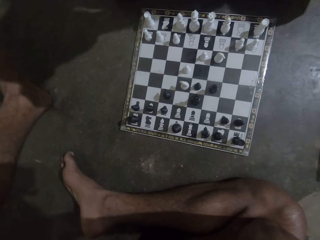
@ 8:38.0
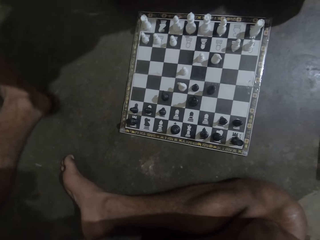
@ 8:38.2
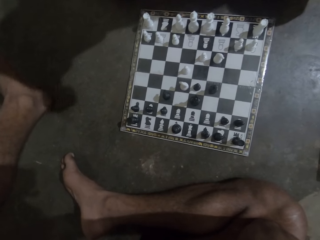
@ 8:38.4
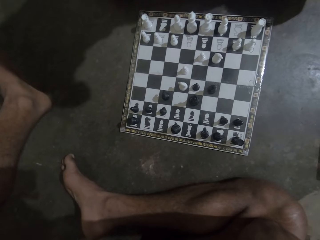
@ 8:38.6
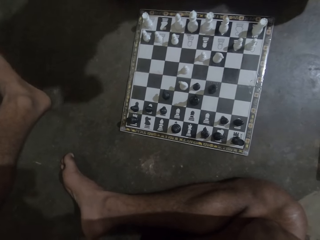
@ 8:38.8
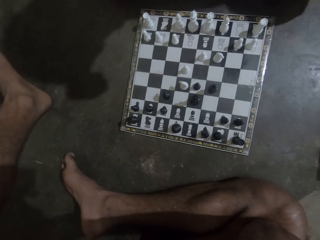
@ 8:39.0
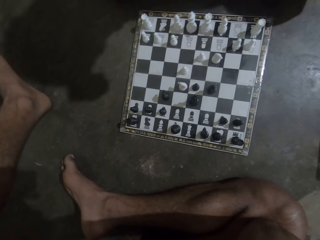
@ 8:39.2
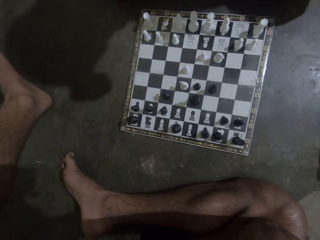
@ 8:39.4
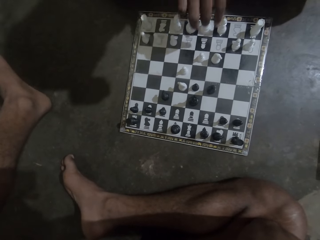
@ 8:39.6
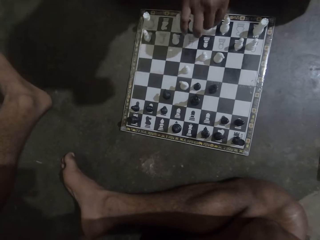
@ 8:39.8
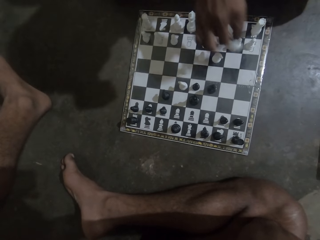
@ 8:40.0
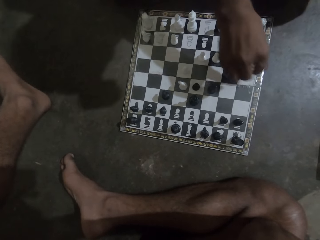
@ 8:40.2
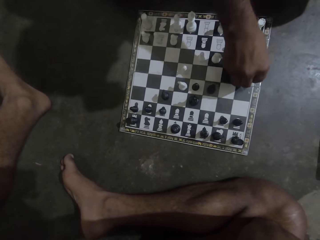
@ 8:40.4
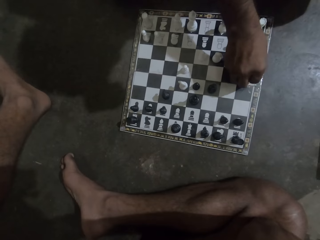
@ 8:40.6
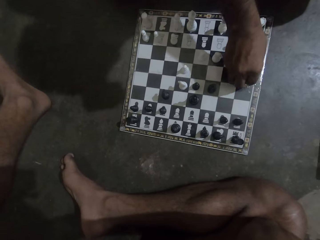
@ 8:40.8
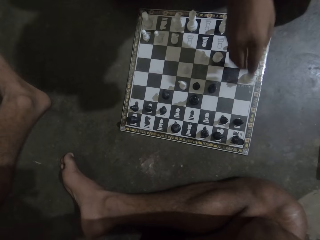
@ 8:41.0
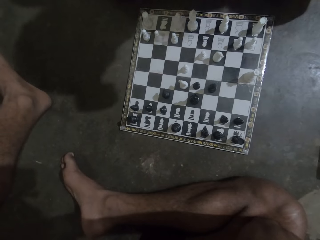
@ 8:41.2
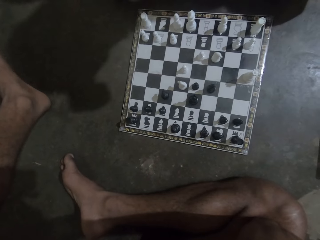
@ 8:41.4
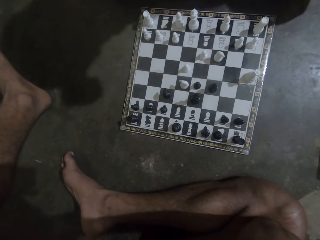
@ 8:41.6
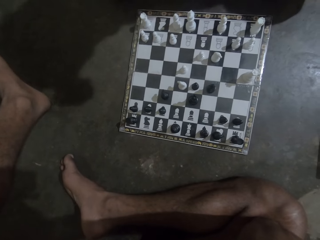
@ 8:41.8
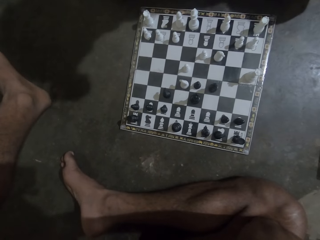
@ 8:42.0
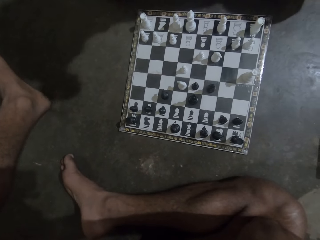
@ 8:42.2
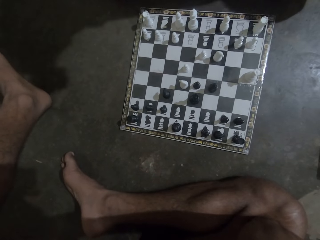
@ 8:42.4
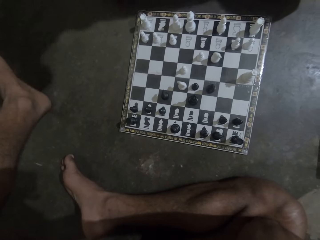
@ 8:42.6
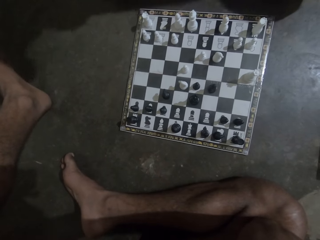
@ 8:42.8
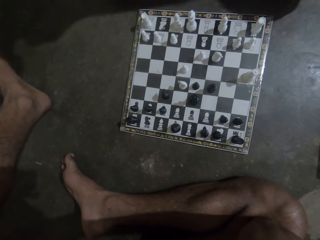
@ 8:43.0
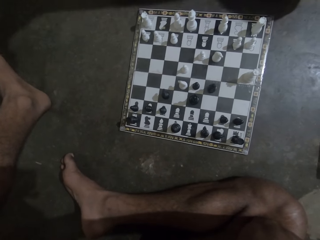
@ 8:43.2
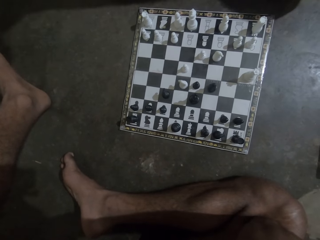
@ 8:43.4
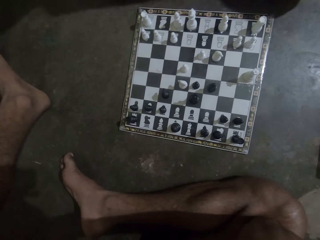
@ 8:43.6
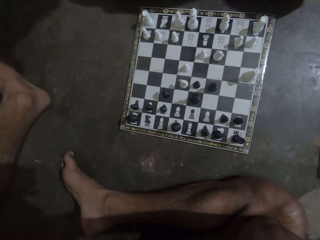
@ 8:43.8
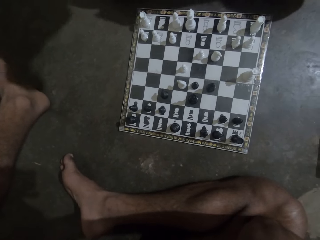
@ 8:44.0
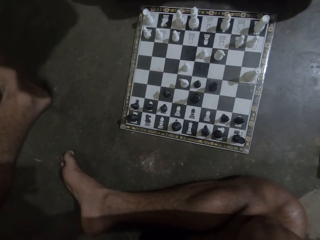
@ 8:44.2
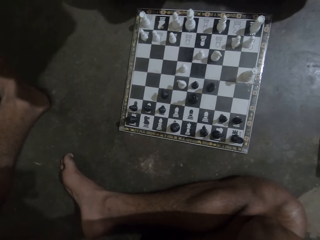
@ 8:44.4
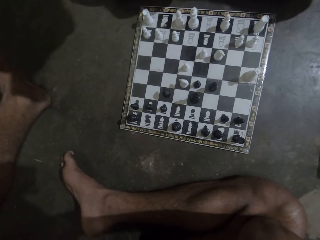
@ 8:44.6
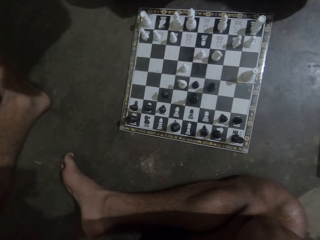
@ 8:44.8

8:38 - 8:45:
A person makes a move on the chess board.

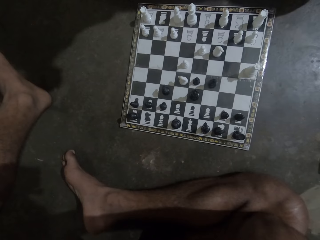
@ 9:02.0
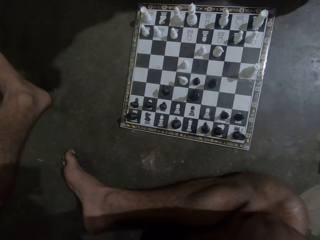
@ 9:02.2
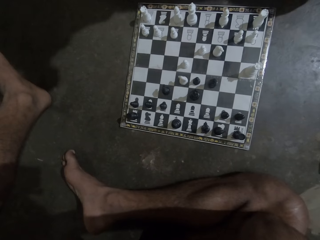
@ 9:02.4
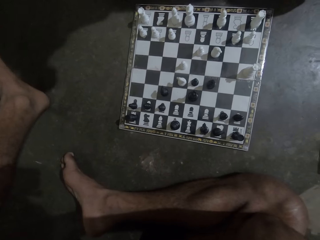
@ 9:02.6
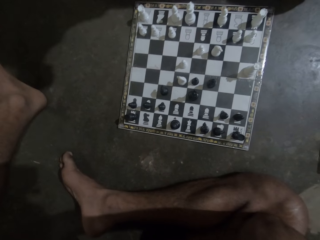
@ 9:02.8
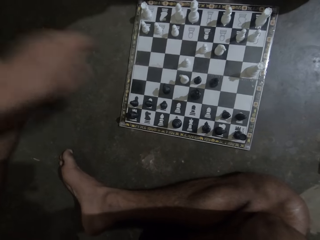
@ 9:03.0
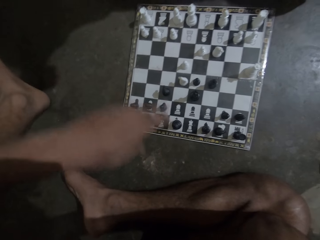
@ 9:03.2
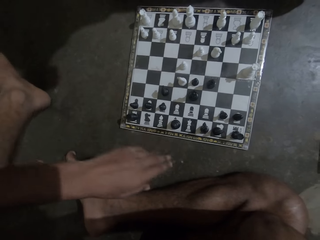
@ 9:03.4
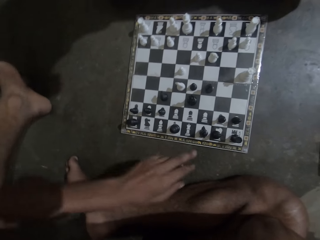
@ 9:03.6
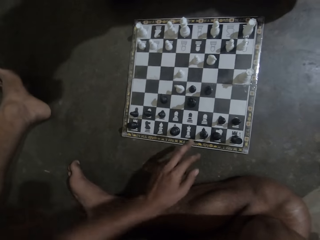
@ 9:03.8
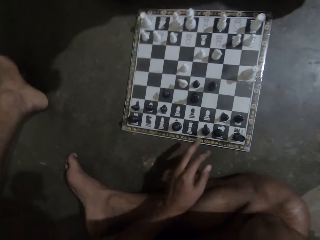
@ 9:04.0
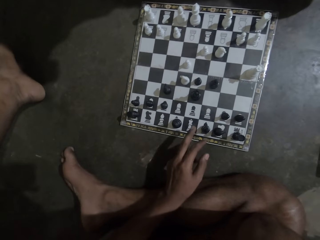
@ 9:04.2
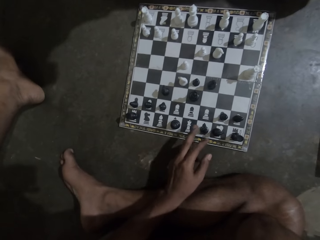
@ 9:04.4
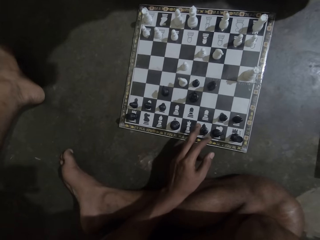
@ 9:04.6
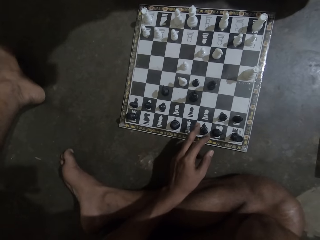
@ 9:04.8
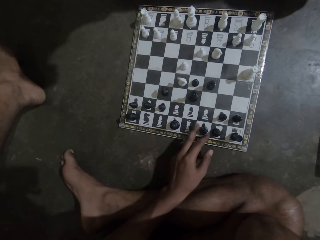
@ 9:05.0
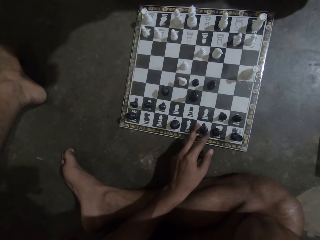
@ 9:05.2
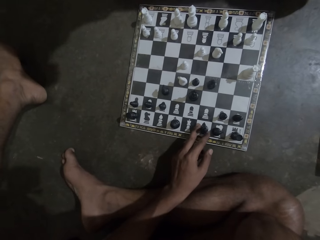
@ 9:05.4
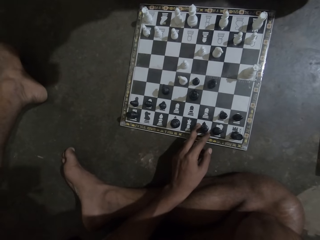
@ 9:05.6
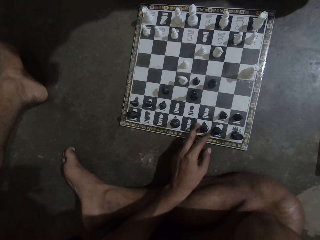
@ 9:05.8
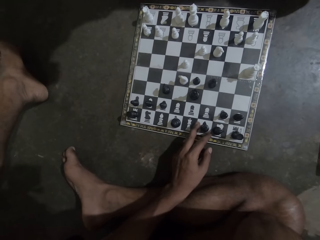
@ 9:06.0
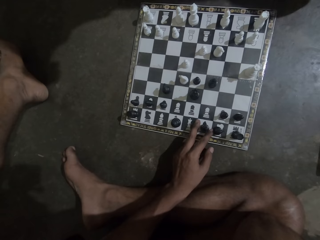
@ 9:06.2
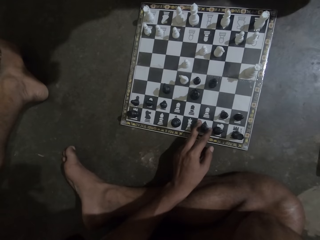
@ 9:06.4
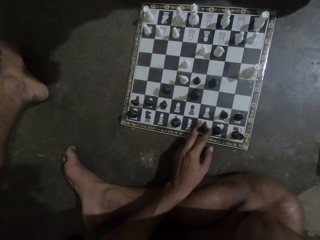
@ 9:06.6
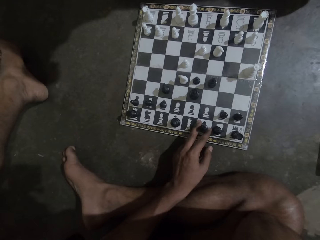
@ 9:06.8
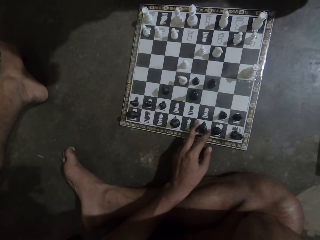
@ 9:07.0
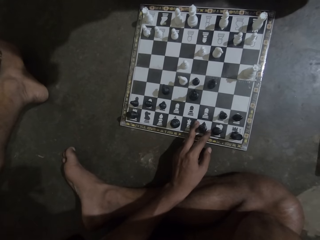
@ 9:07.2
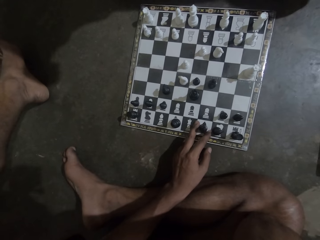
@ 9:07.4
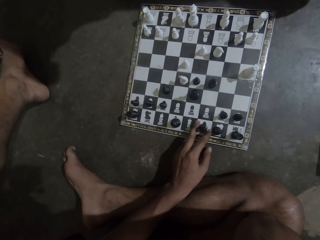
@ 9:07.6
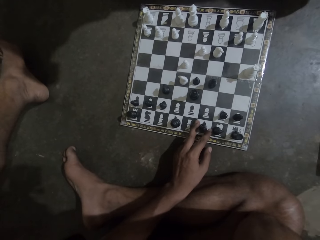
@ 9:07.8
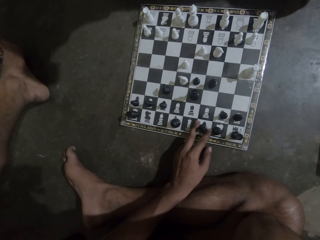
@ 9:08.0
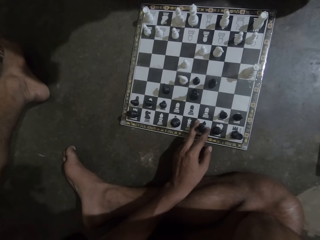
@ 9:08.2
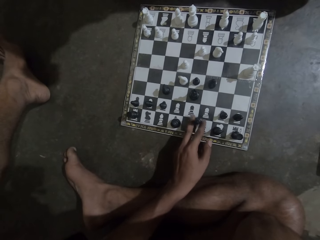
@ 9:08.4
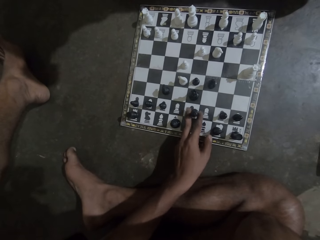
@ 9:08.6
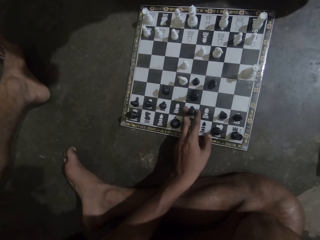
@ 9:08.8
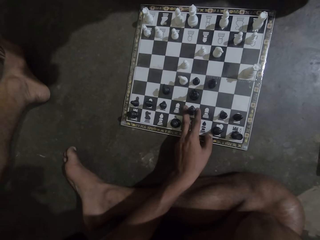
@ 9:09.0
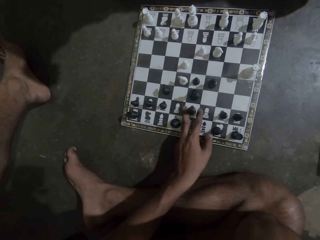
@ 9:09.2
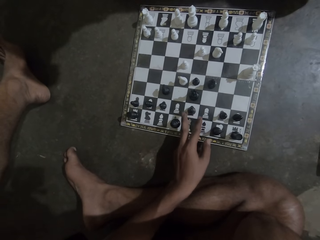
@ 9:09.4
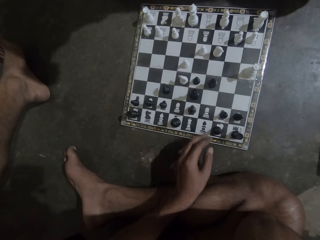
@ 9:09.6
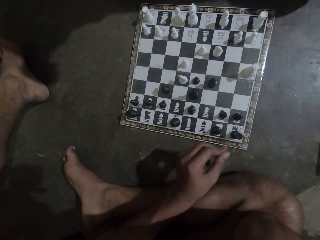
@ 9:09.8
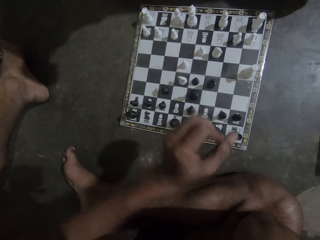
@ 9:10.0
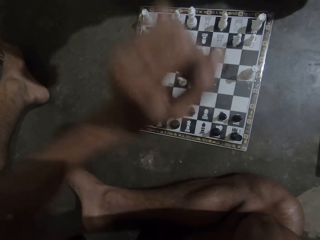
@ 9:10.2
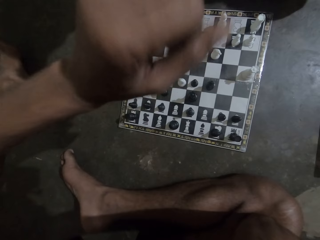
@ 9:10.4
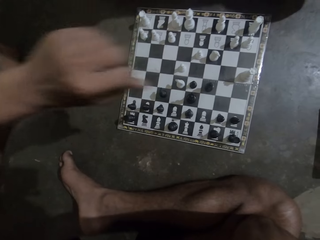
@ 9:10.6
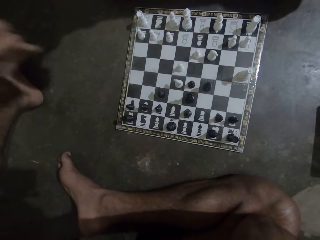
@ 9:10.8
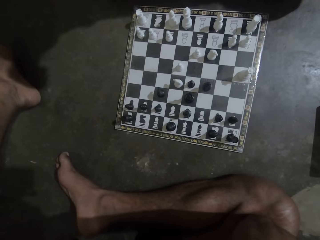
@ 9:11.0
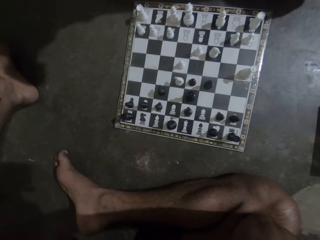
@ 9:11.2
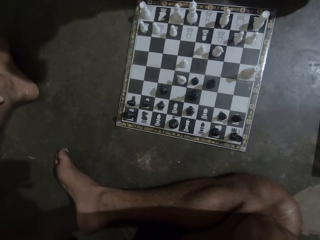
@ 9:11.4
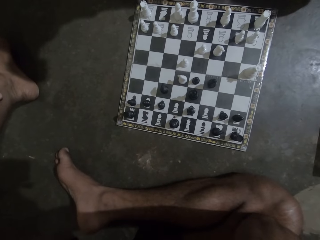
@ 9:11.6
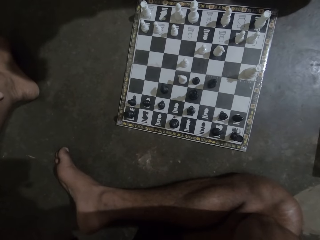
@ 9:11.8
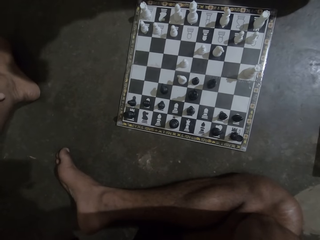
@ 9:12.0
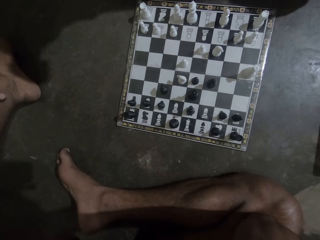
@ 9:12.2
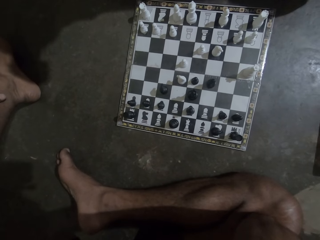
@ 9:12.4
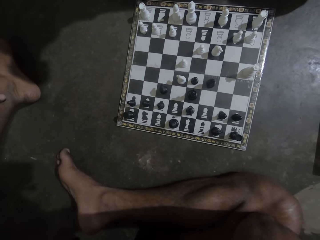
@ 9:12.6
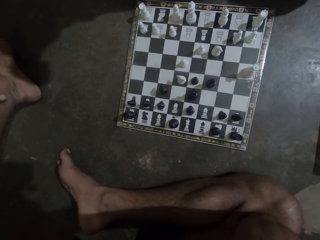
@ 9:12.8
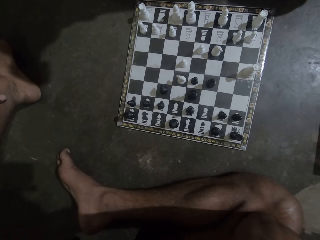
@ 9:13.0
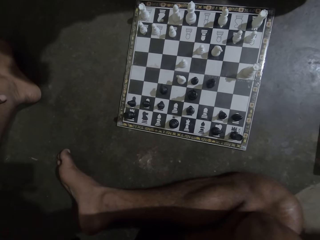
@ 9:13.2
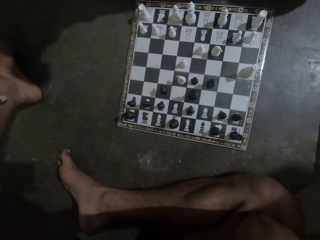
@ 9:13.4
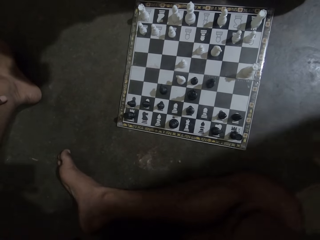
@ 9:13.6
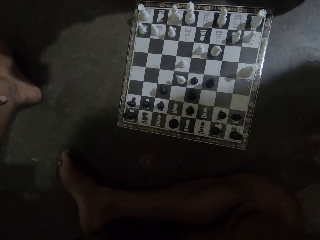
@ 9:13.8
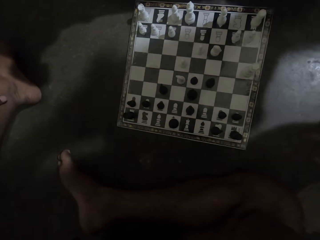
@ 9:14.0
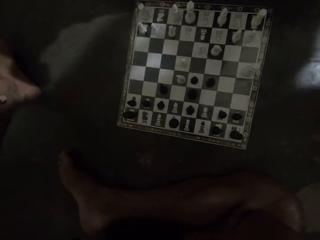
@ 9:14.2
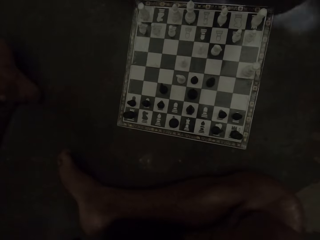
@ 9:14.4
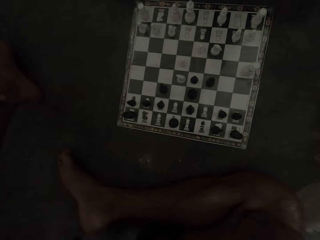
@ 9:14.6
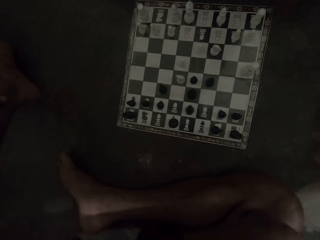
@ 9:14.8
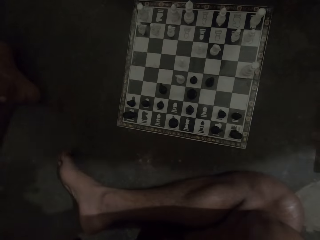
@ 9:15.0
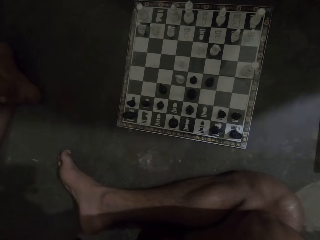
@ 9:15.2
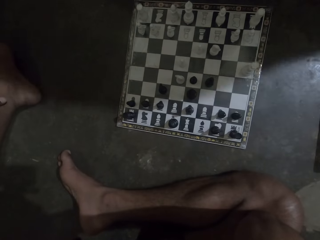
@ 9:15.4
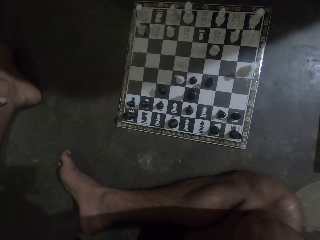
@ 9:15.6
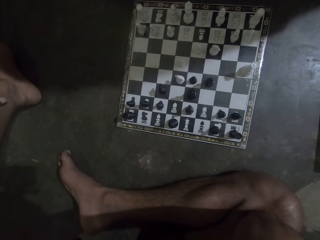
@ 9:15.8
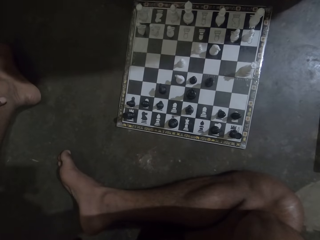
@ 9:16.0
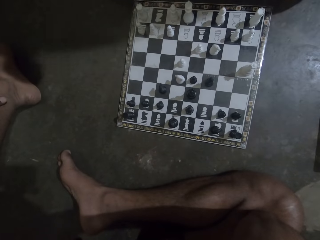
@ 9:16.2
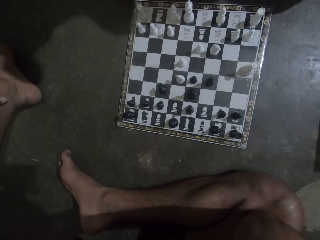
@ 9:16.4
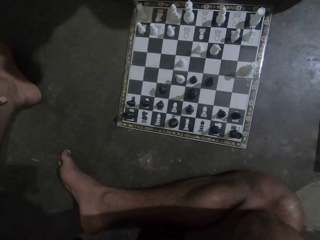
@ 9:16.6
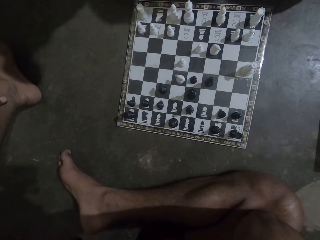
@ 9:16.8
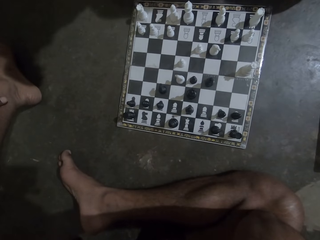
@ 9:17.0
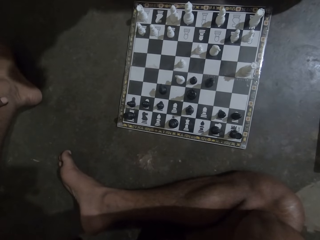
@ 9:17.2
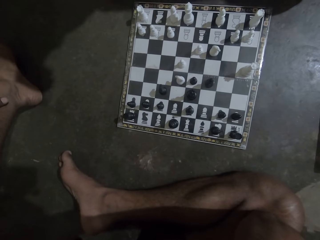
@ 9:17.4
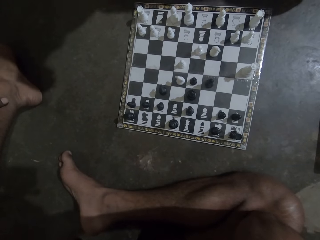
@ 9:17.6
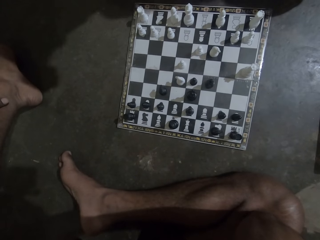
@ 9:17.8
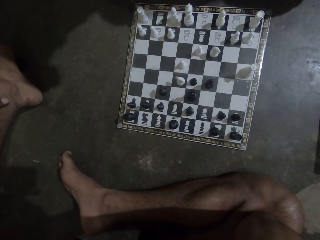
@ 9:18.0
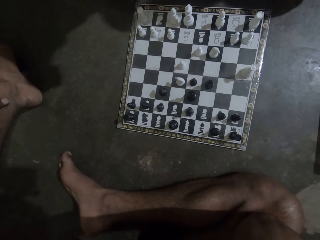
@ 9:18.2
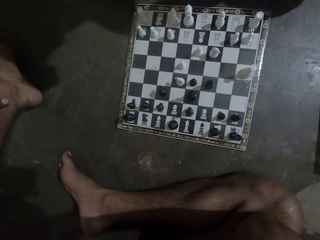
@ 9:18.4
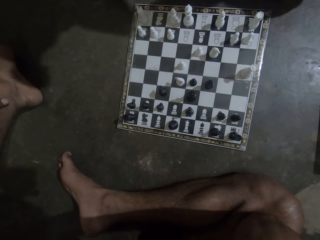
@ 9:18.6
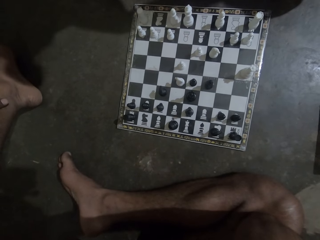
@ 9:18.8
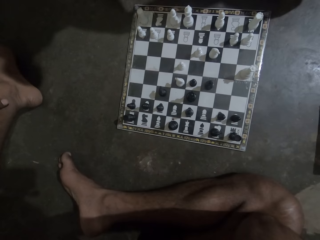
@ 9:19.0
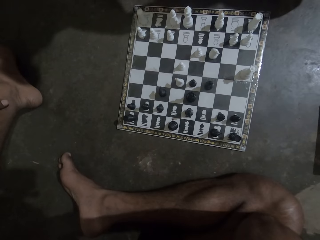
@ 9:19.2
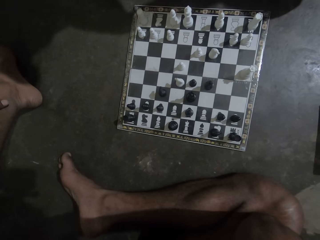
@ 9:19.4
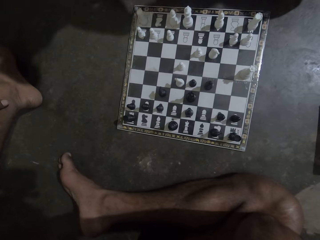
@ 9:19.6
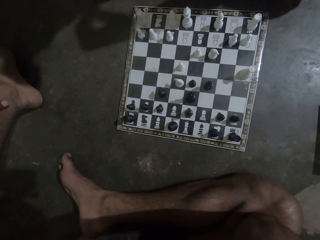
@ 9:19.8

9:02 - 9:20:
The camera wearer makes a move on a chess board.
